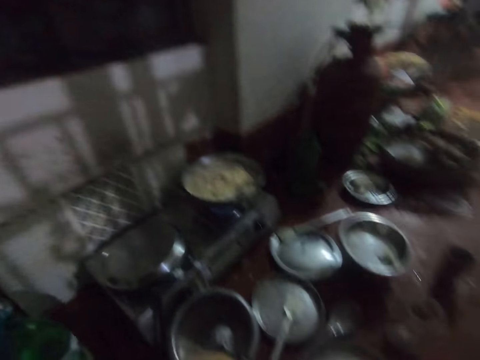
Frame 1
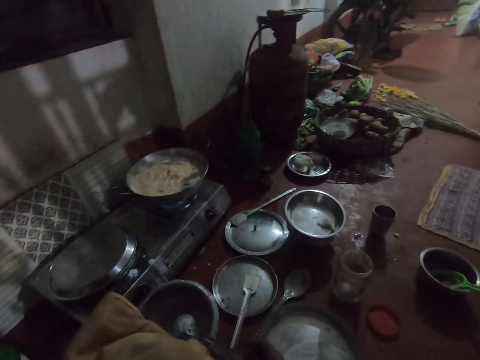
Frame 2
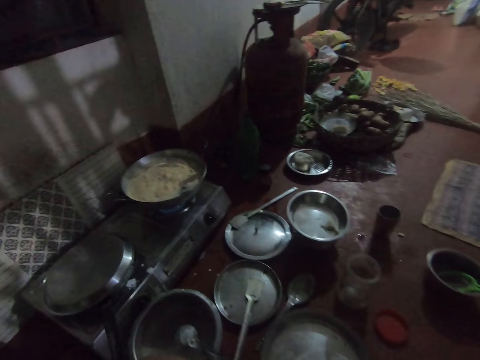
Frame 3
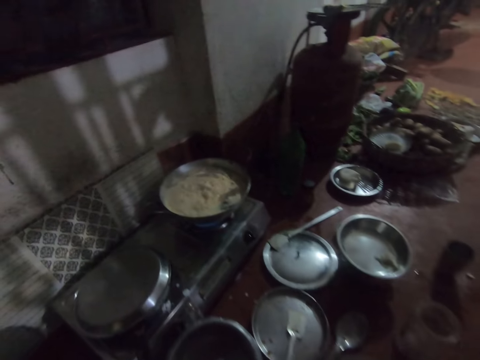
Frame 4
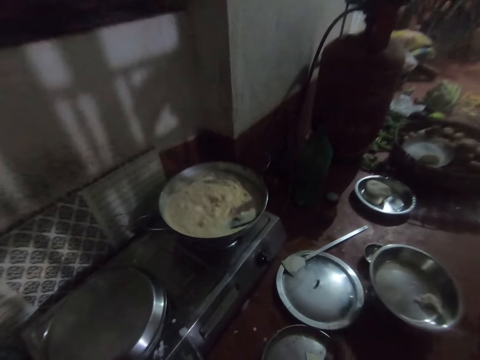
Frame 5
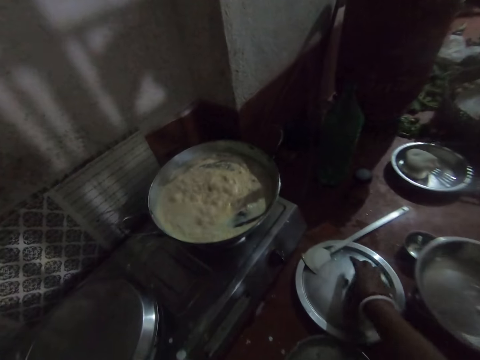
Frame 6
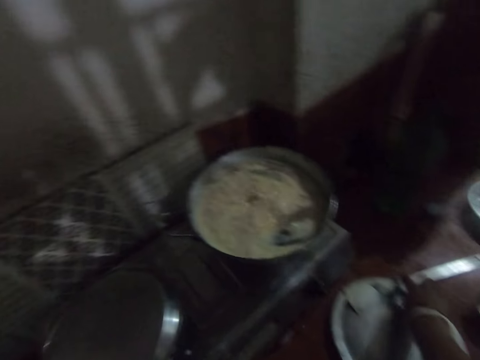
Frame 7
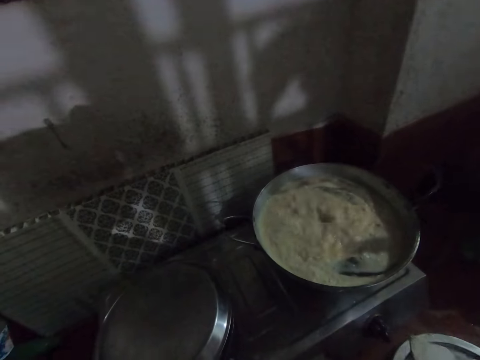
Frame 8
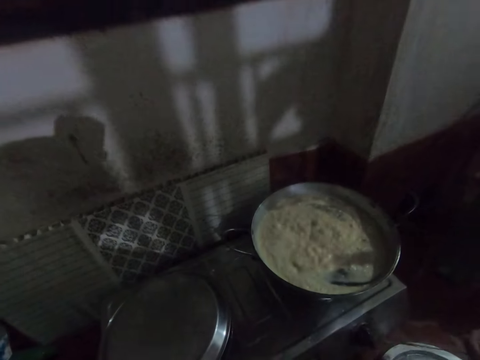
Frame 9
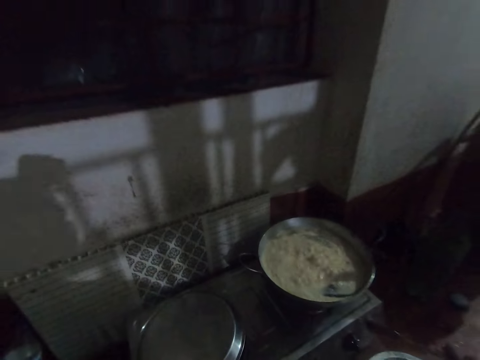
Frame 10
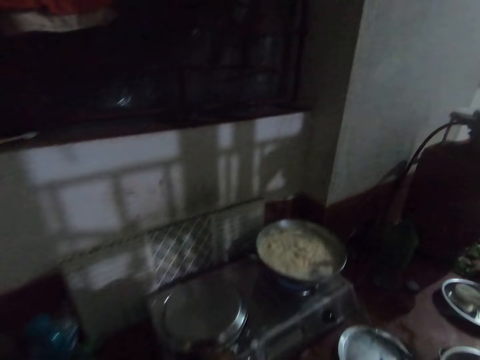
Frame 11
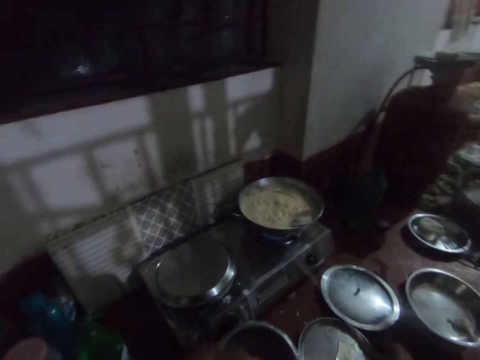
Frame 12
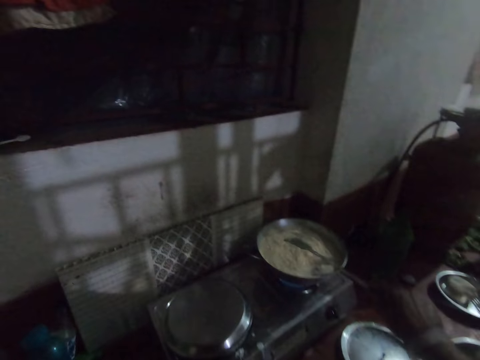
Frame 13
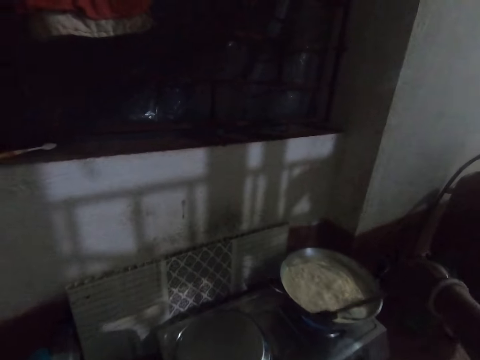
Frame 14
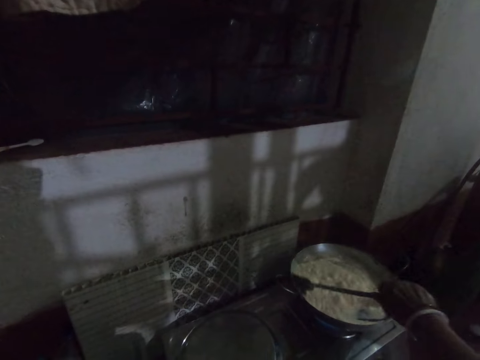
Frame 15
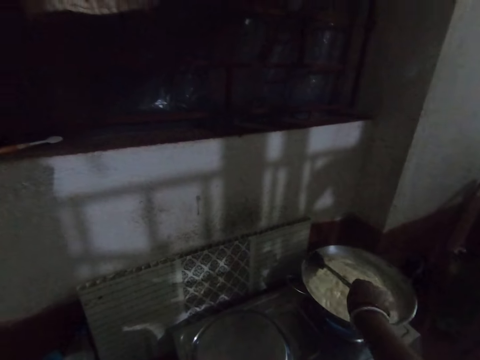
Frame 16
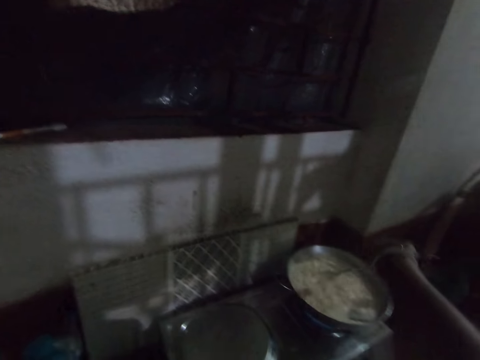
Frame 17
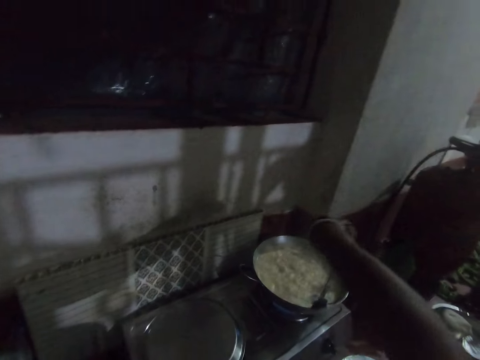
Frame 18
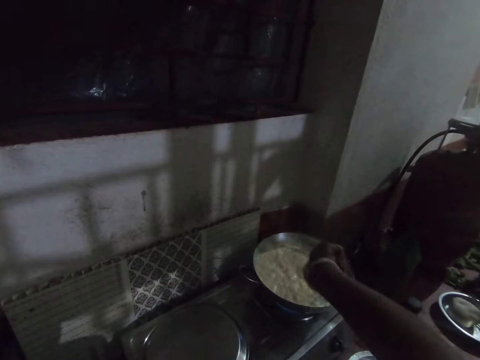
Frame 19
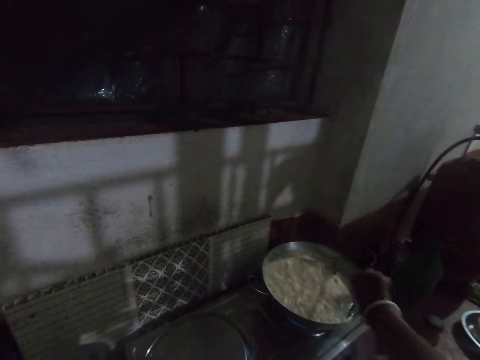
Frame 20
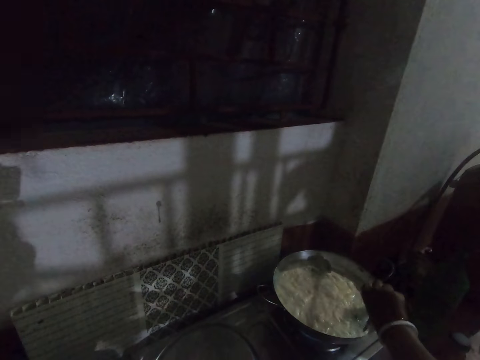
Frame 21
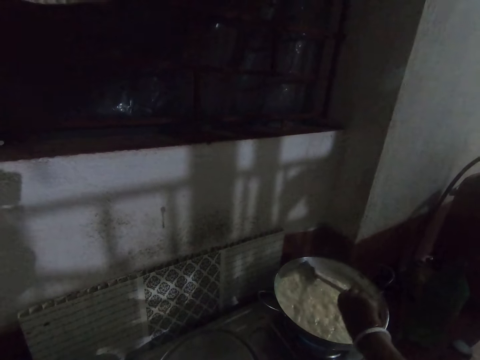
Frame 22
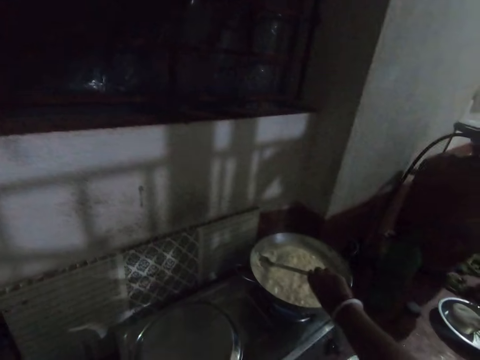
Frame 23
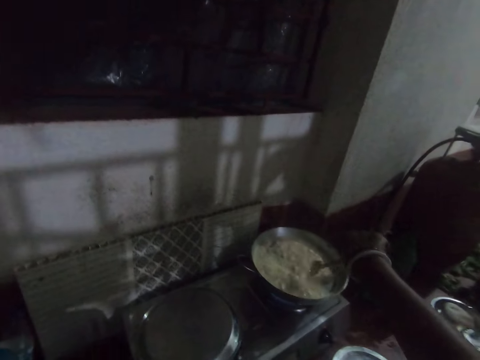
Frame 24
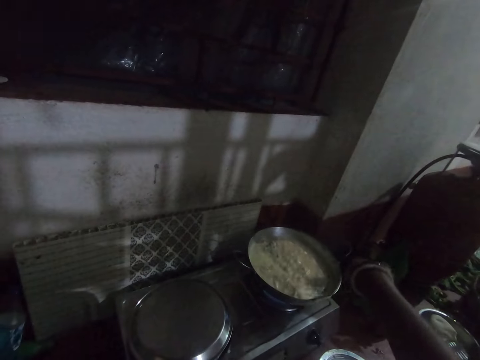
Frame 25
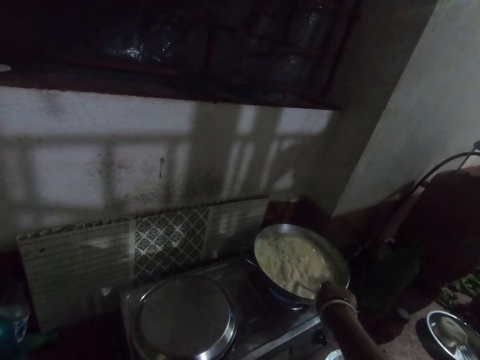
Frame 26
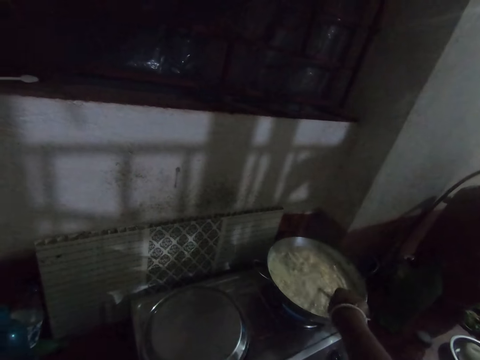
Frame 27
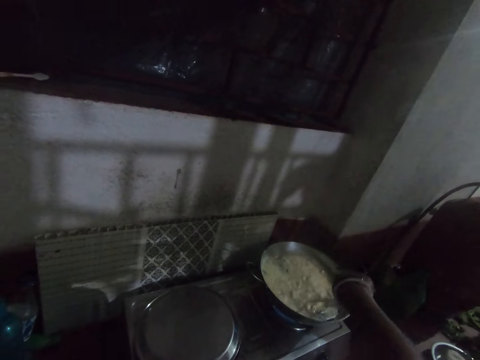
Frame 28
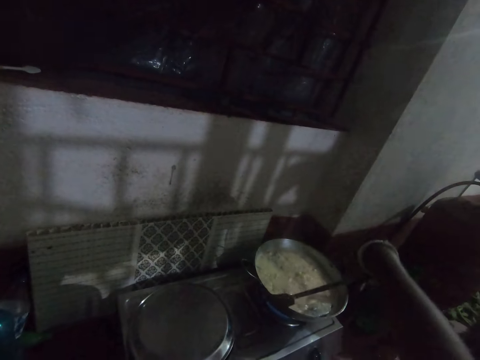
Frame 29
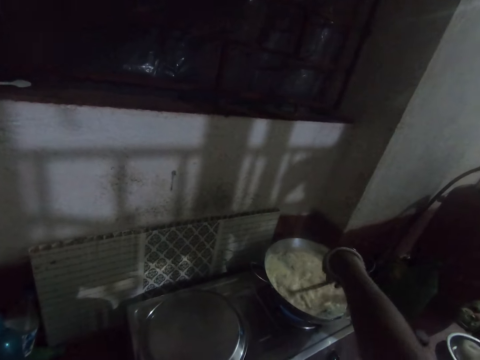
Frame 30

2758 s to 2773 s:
The camera wearer looks around. She picks up the spoon from the tray with her right hand. She stirs the soup in the pot with the spoon.

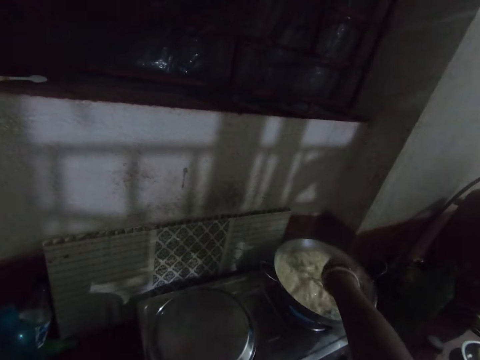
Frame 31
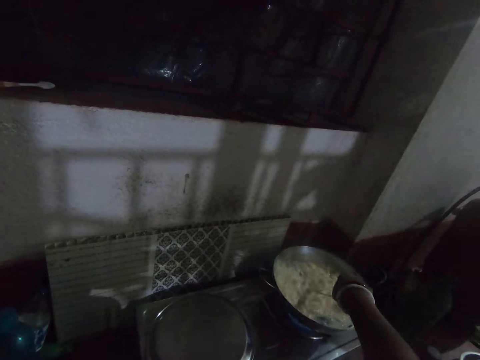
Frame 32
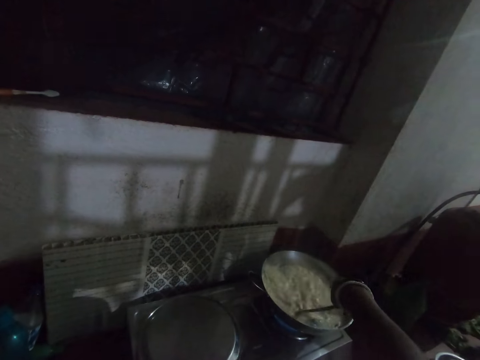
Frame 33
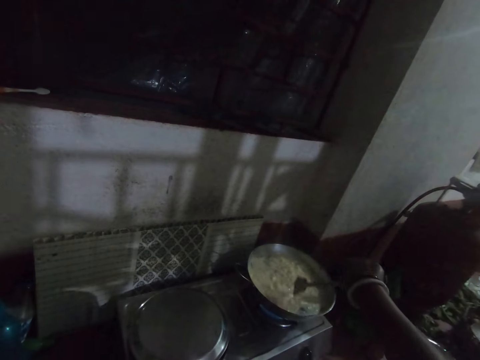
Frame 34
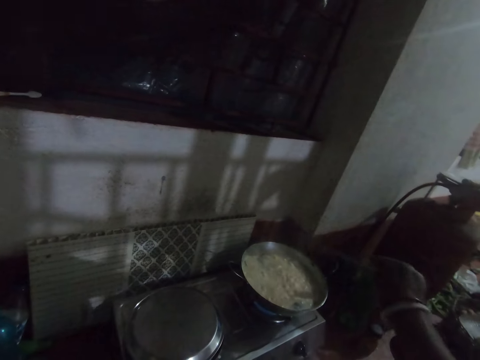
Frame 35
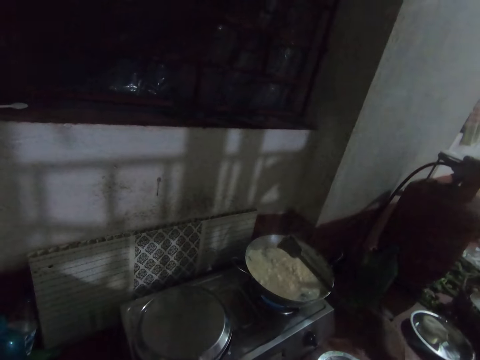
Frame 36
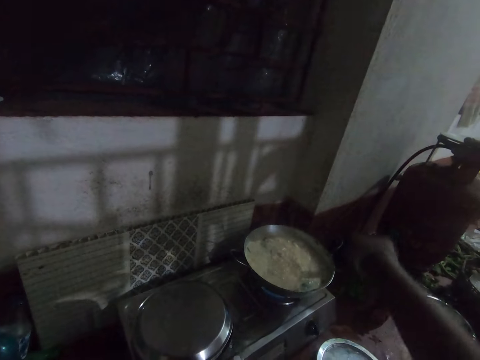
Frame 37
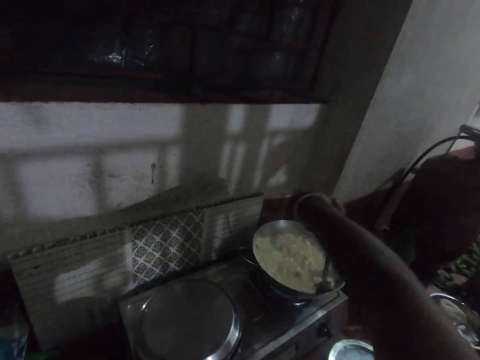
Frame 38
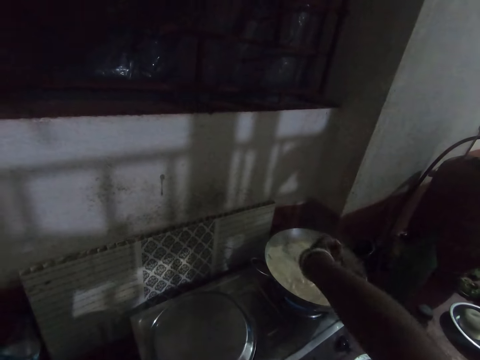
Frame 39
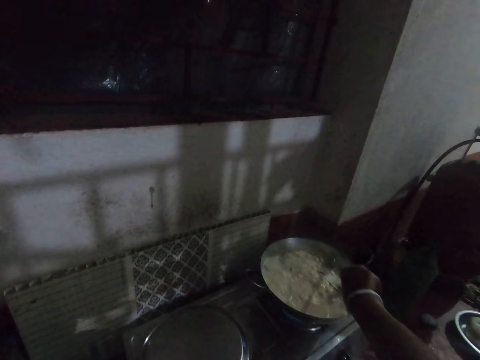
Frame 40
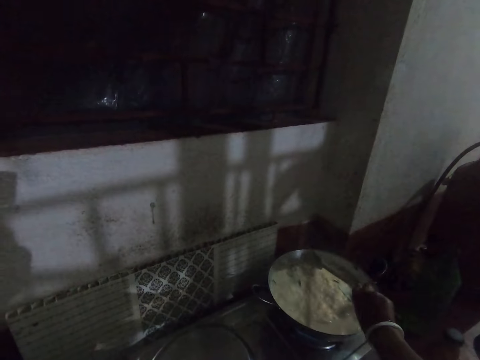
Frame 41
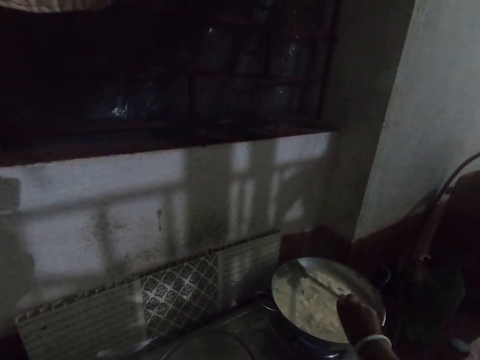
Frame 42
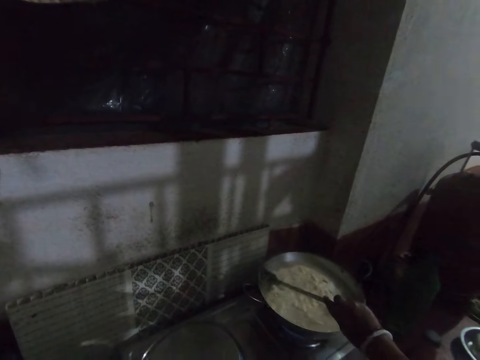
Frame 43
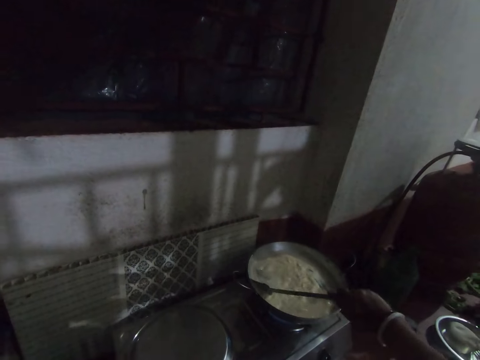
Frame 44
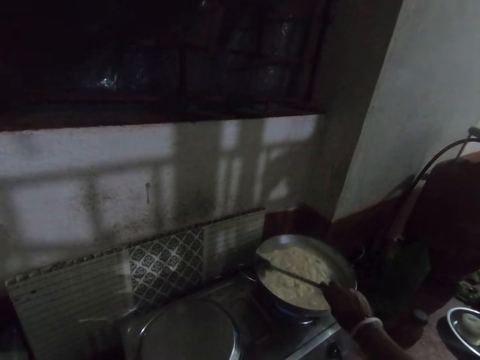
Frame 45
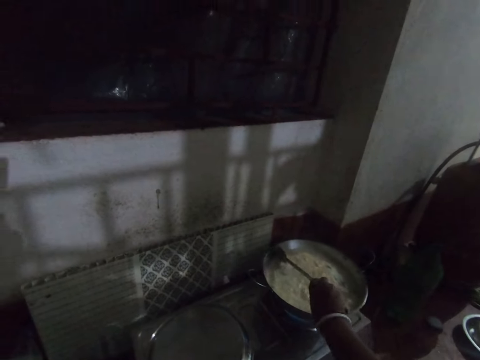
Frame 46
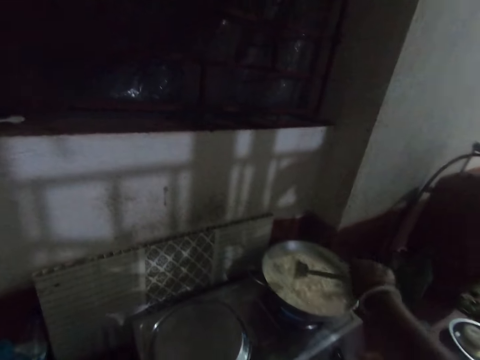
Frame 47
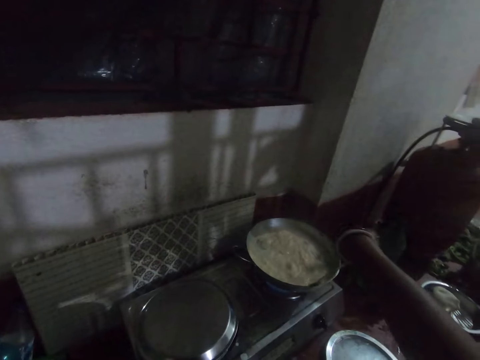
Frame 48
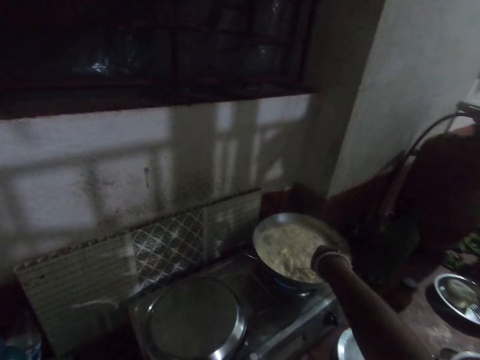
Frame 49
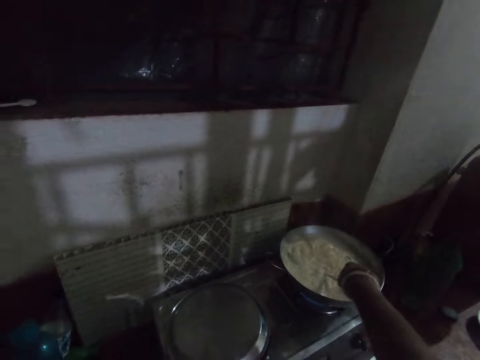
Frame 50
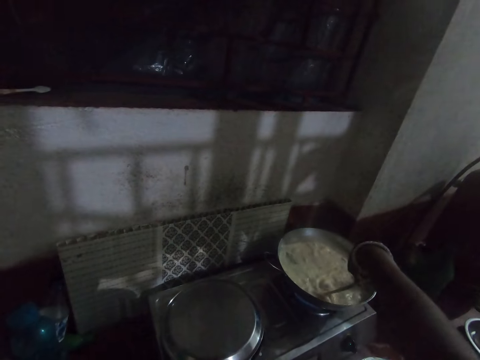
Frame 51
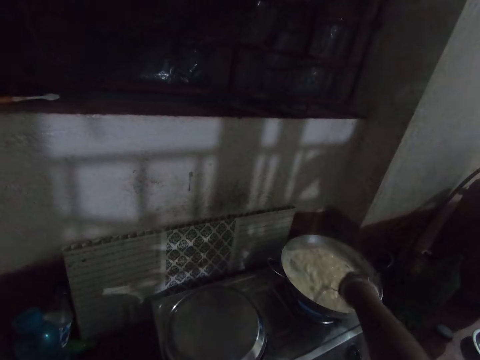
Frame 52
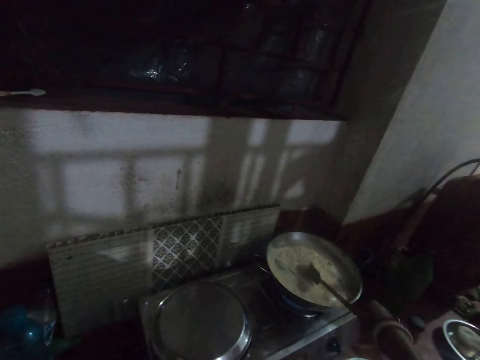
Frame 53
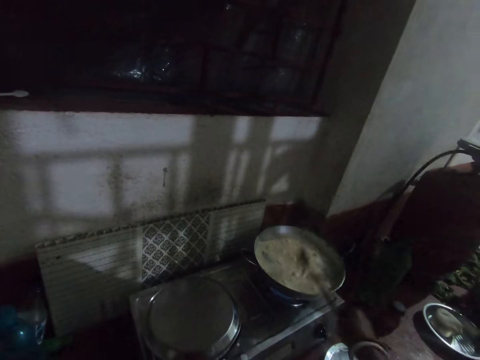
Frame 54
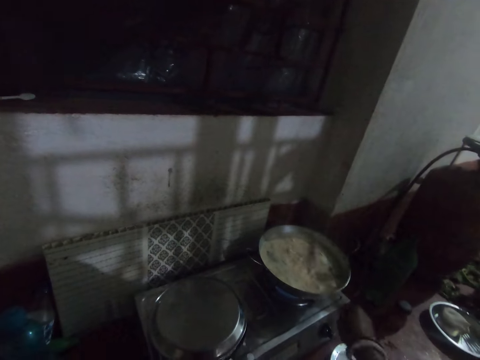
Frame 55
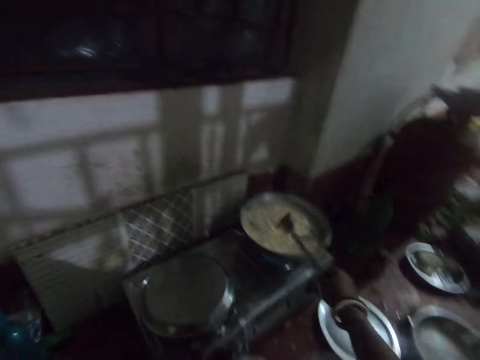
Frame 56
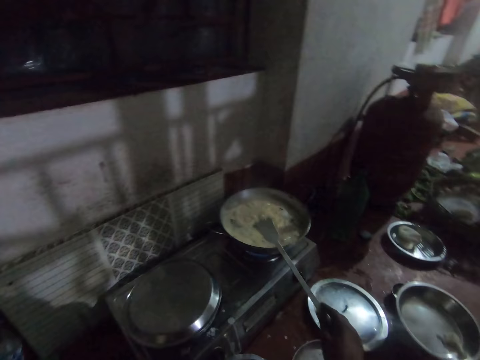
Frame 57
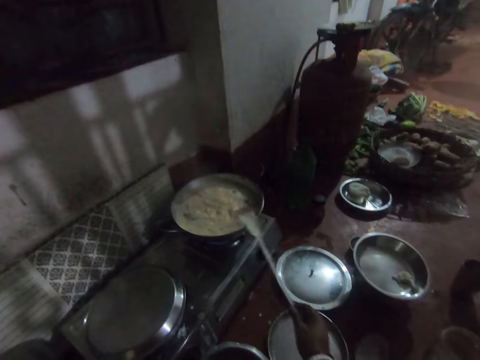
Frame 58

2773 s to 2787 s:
The camera wearer shakes off the spatula.
